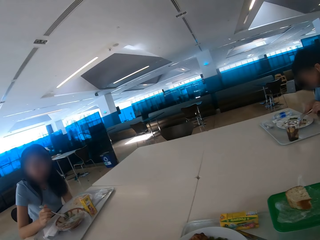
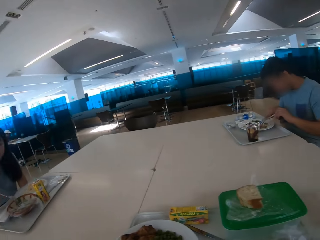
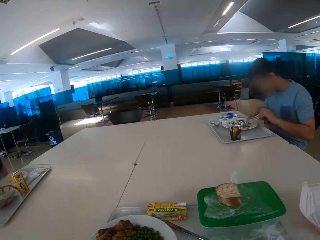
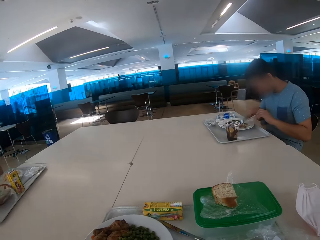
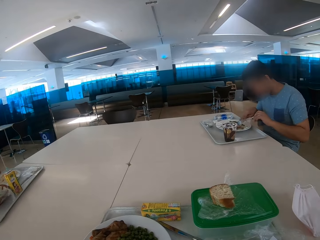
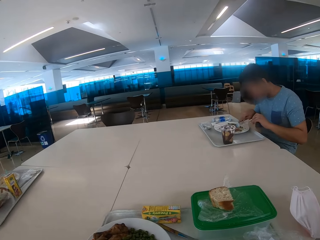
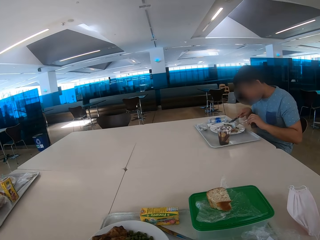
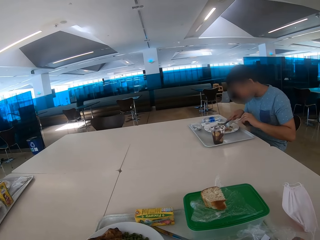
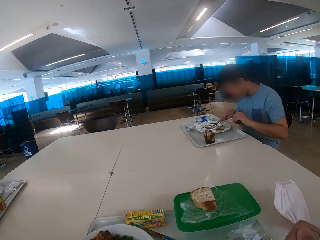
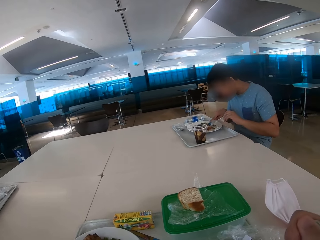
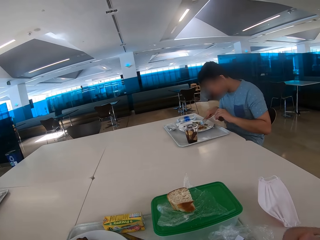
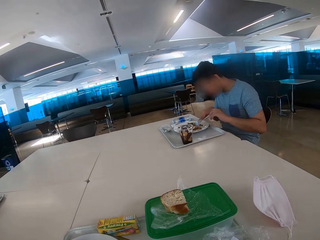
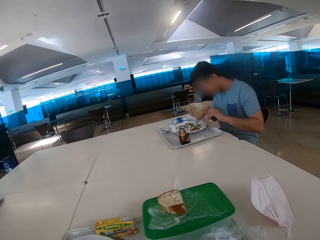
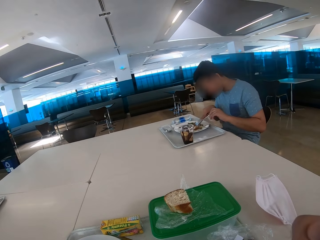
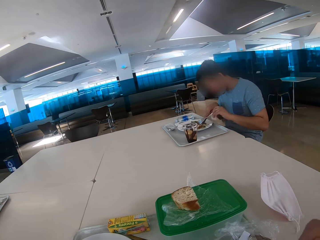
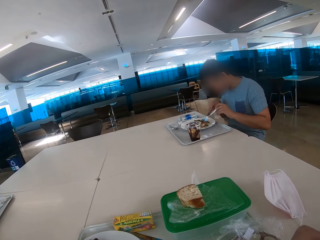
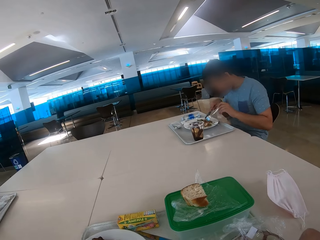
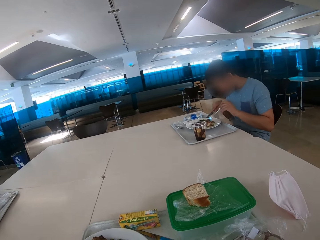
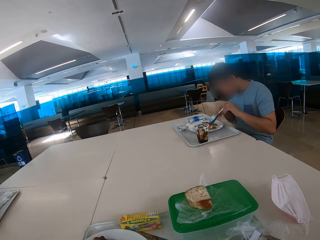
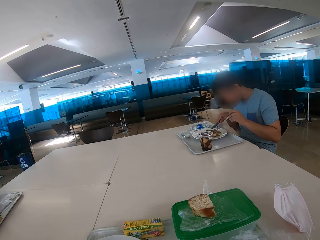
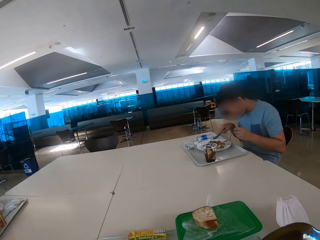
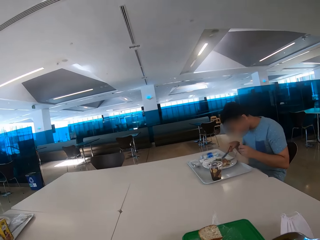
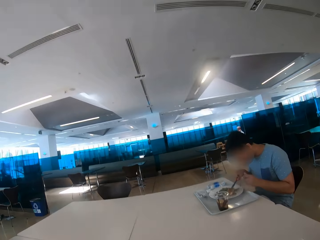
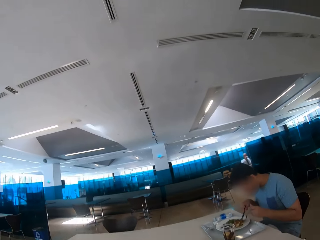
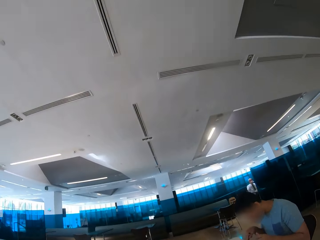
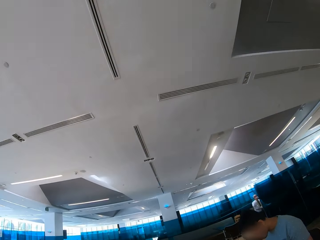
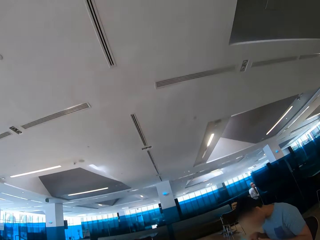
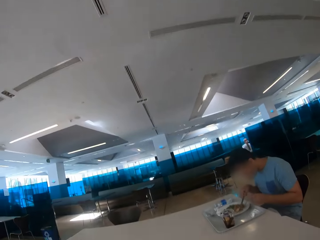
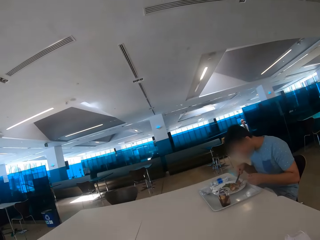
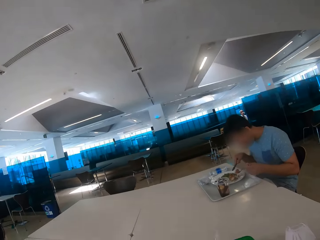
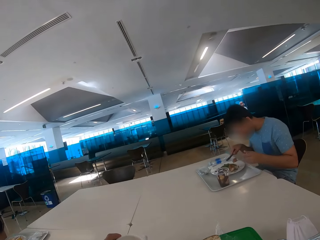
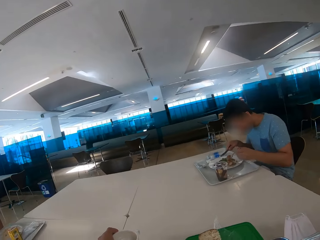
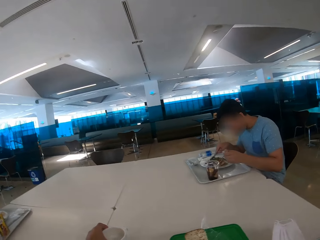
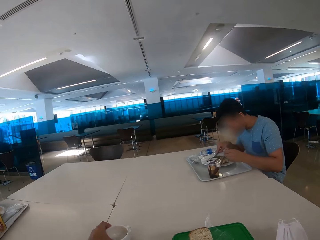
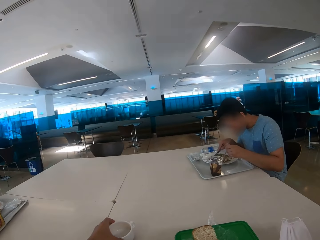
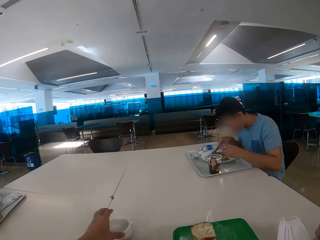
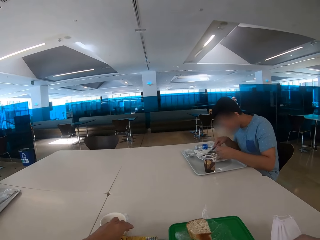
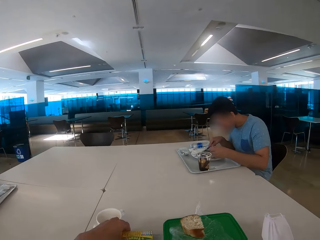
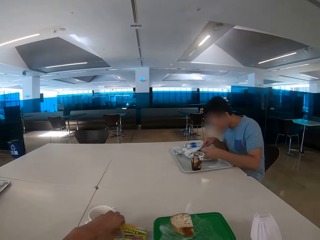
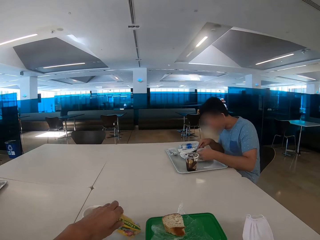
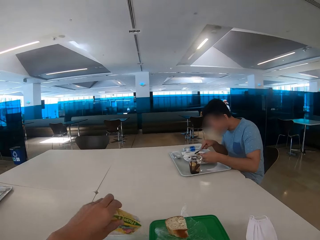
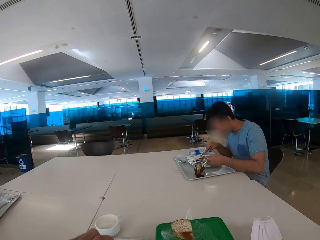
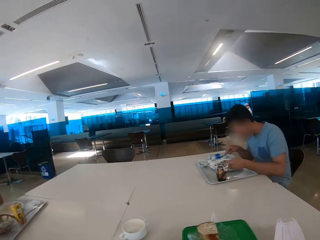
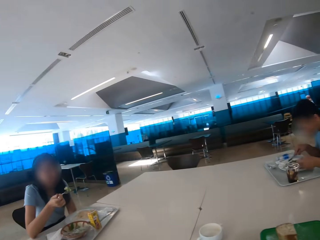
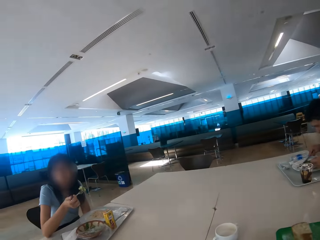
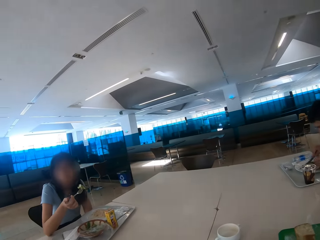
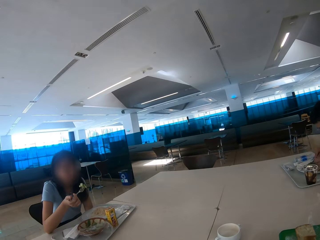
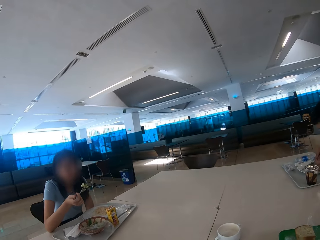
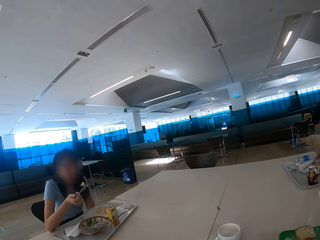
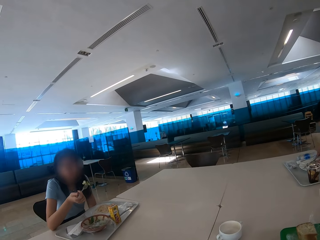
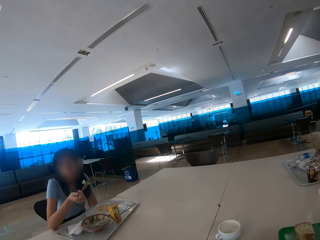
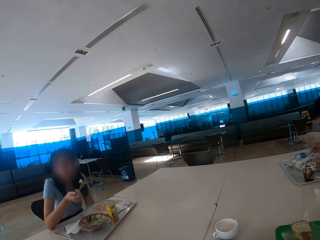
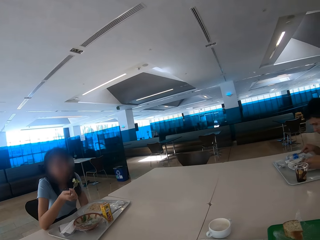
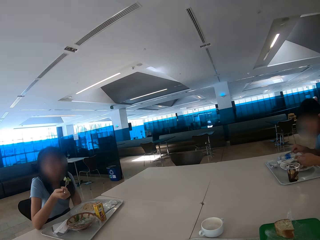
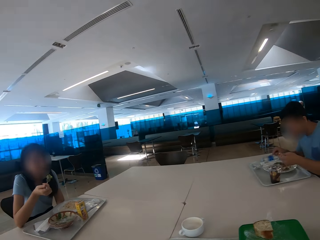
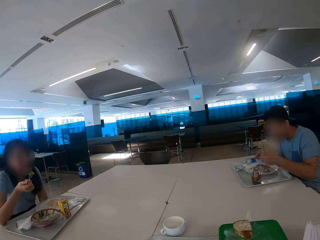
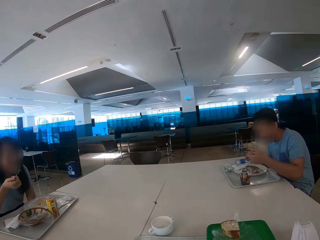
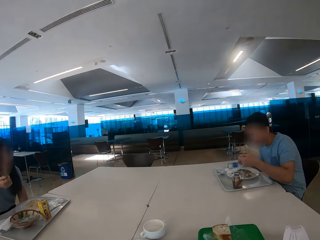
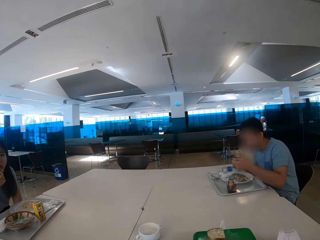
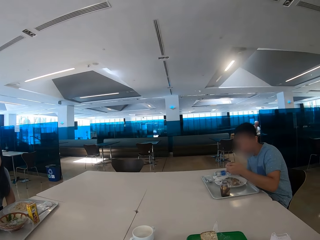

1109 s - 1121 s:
A man eats food. The camera wearer puts the mug on the table and picks up a packet of something from the table. The man eats some food.

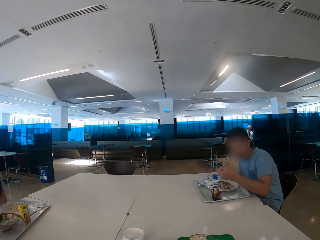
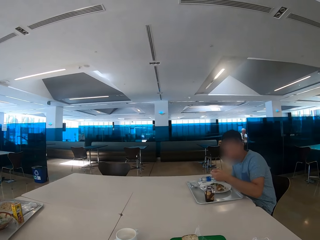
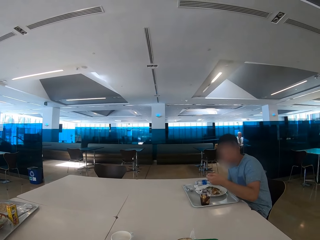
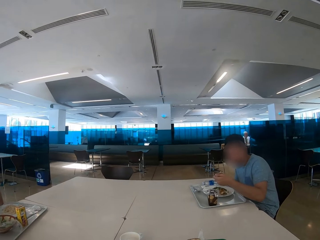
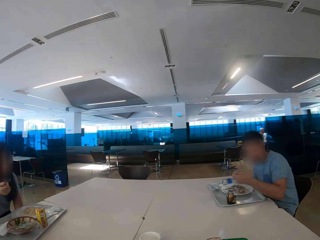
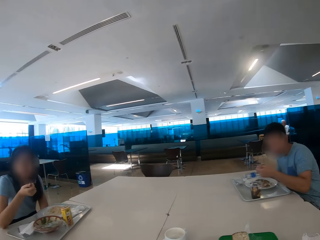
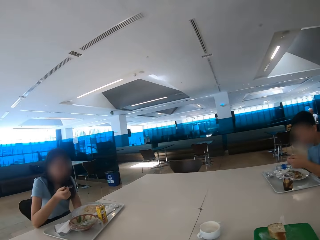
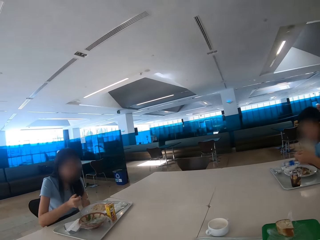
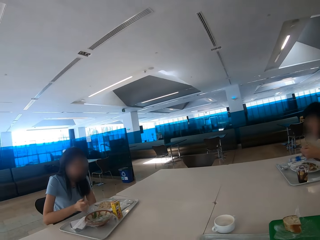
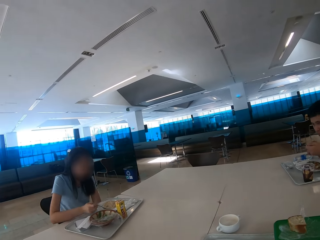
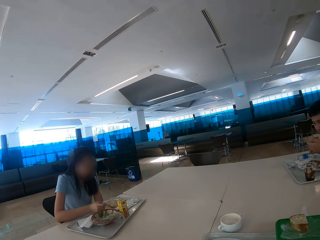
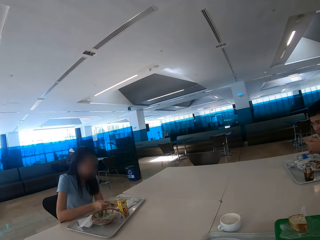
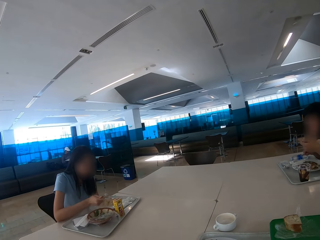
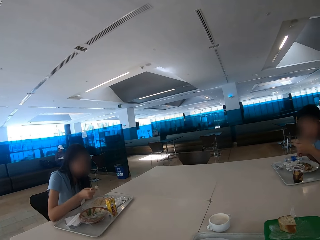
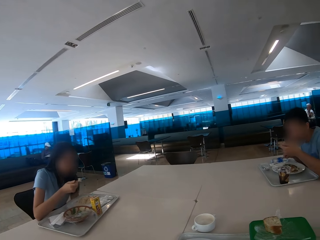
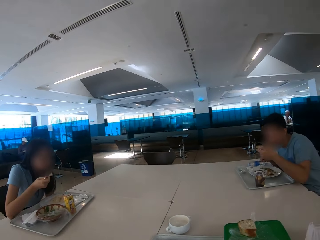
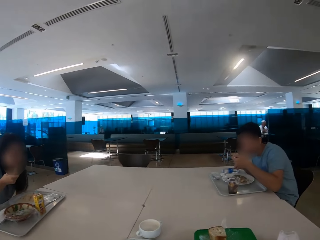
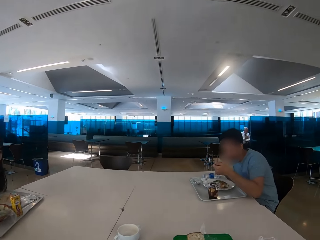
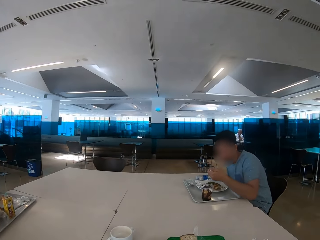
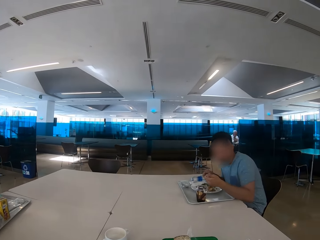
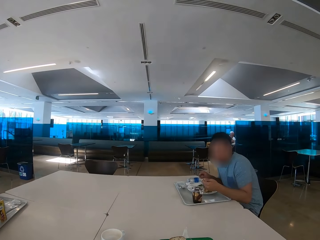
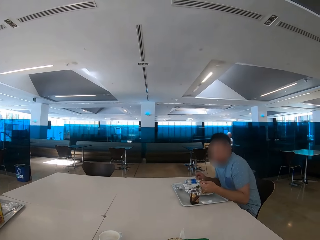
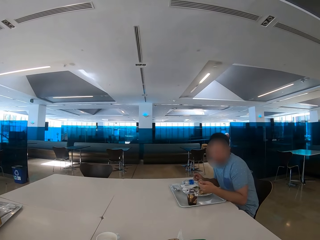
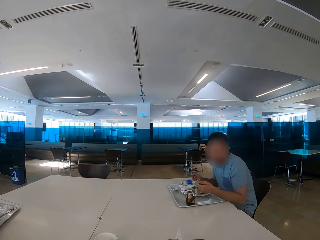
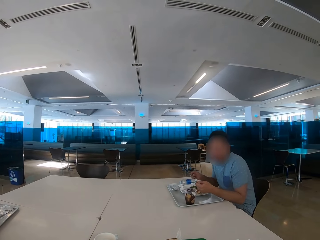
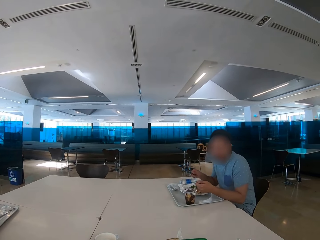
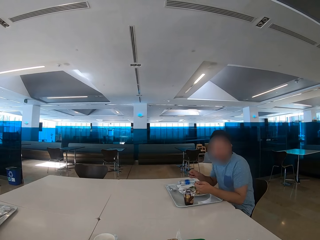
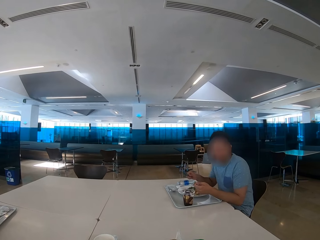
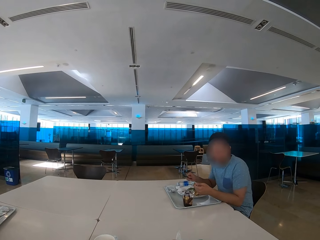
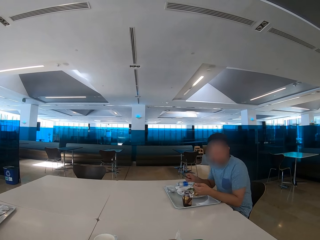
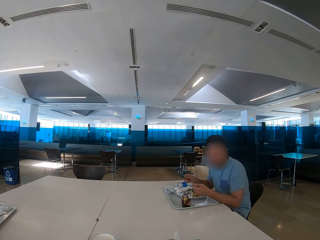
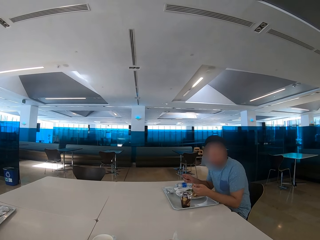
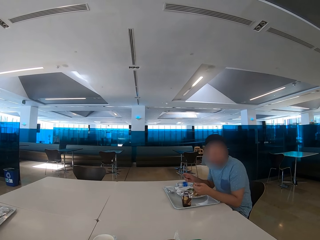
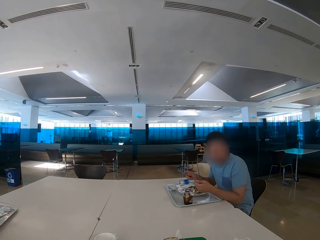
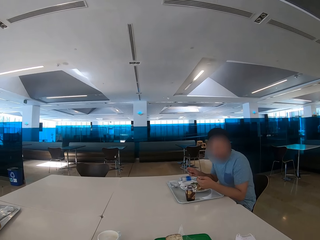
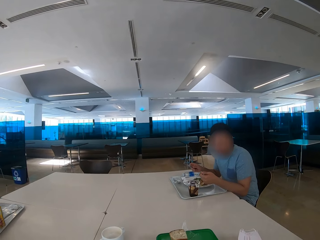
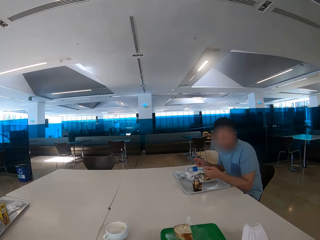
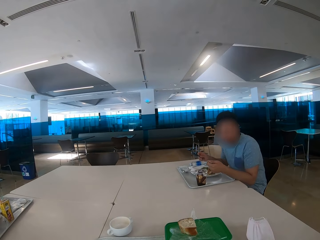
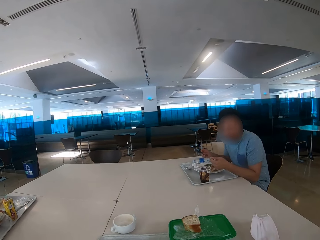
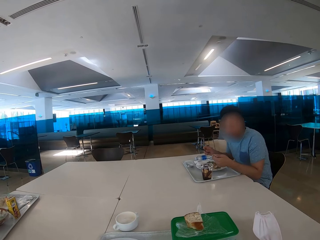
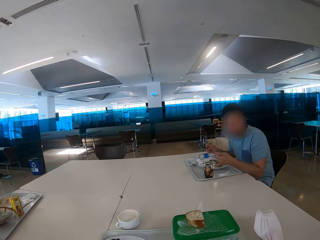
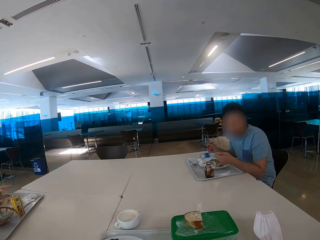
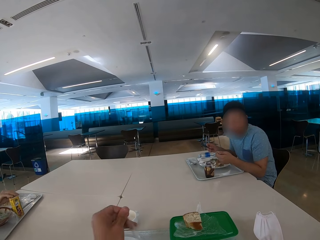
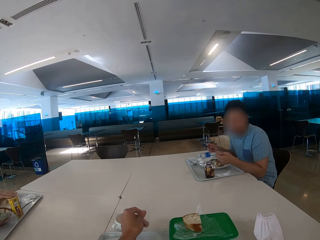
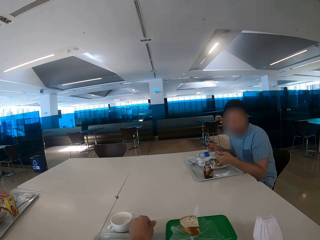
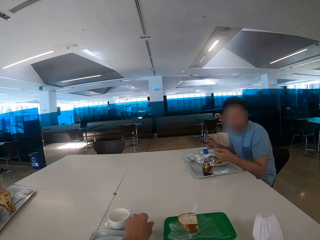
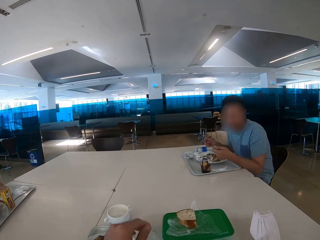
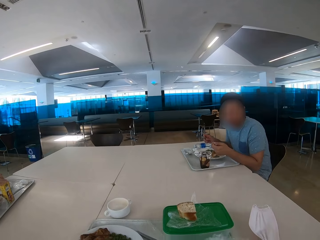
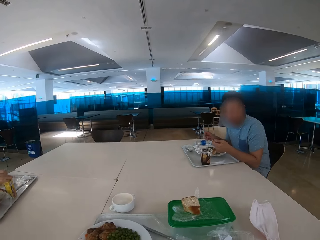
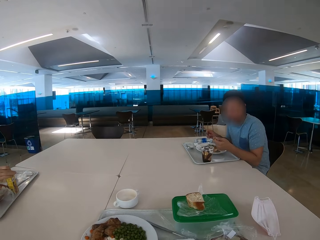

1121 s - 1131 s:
The camera wearer looks at a woman. A person eats with a spoon. The man looks at the camera wearer.
